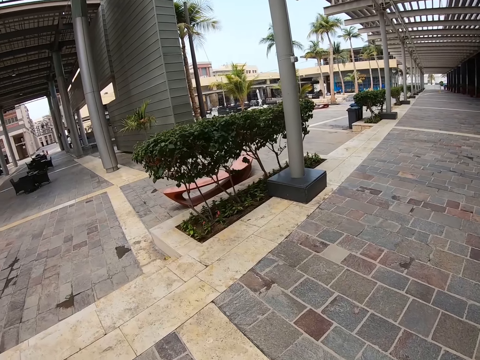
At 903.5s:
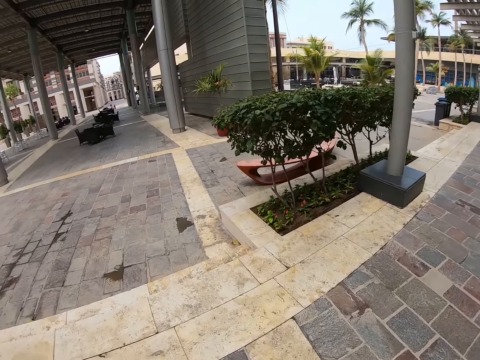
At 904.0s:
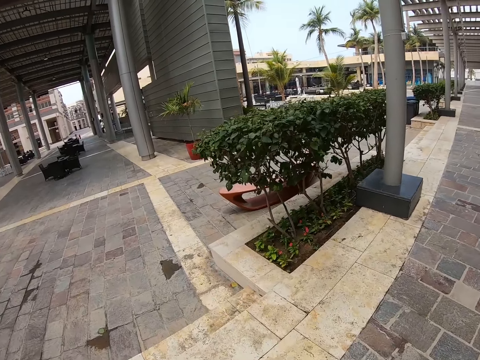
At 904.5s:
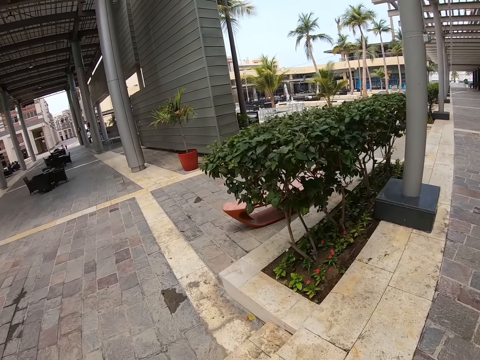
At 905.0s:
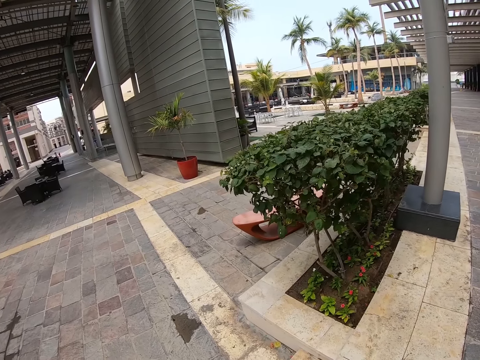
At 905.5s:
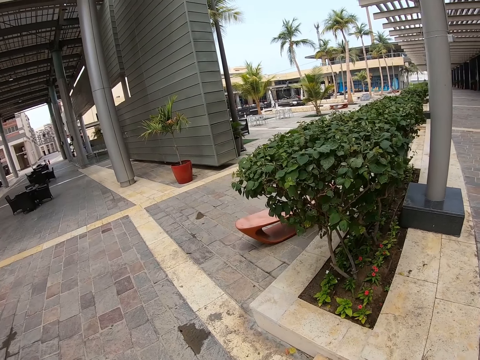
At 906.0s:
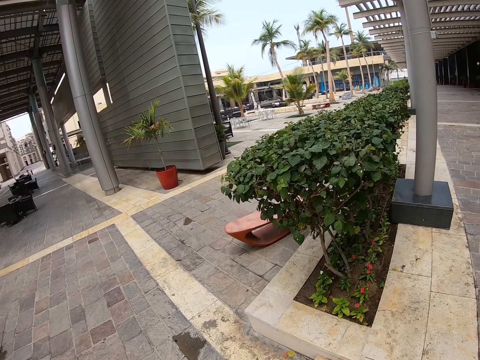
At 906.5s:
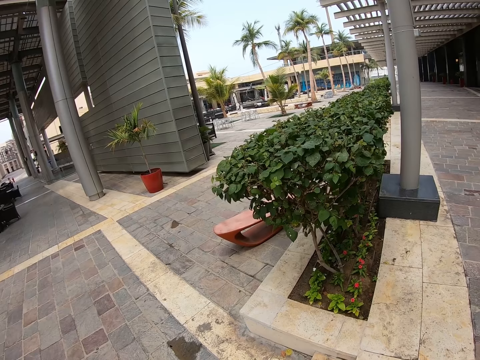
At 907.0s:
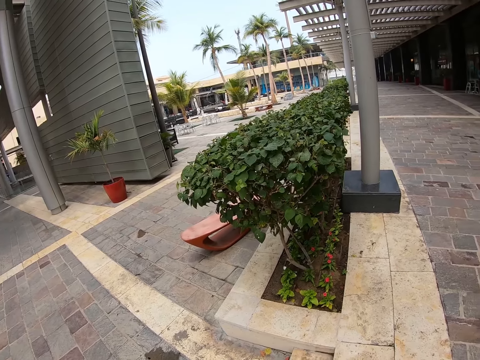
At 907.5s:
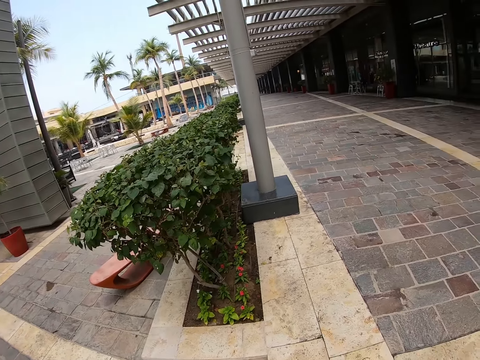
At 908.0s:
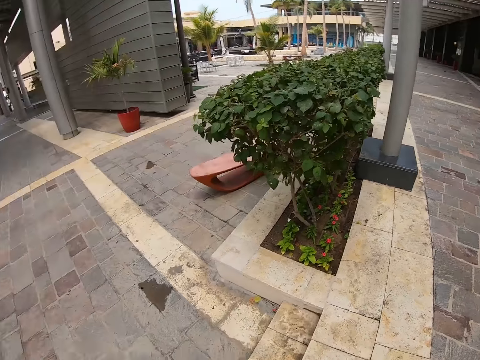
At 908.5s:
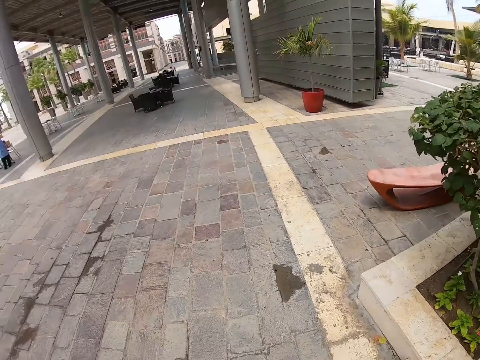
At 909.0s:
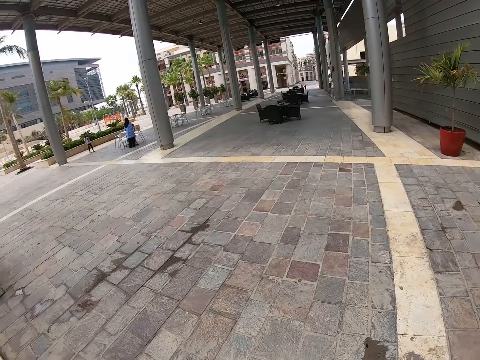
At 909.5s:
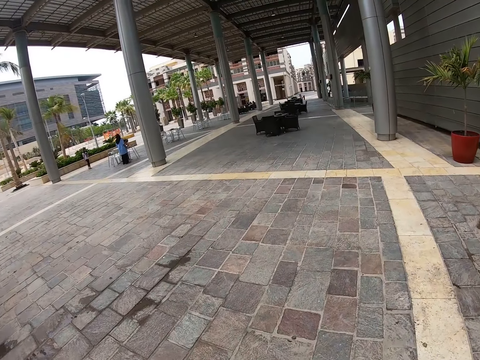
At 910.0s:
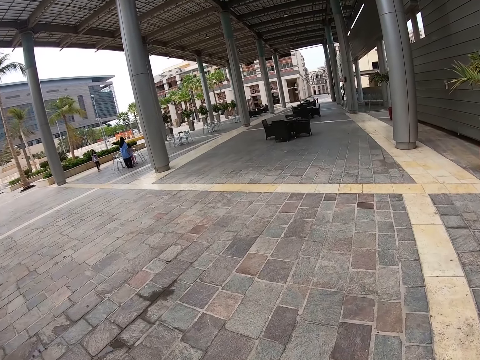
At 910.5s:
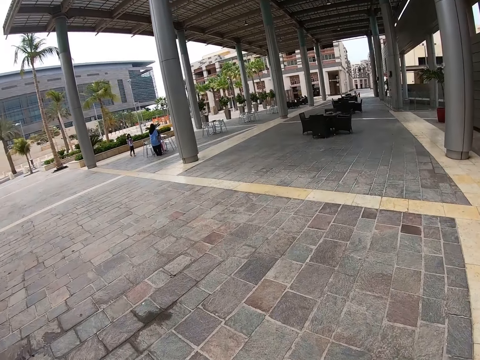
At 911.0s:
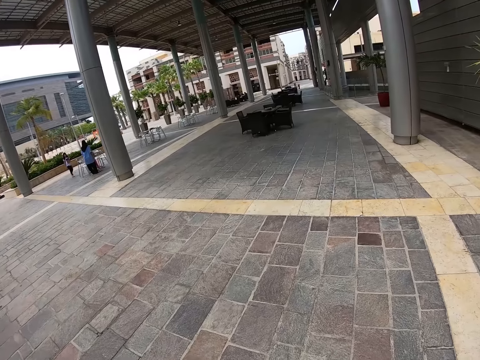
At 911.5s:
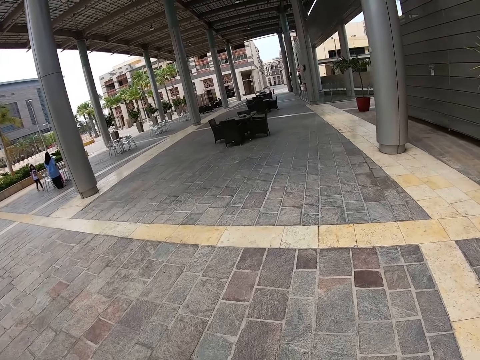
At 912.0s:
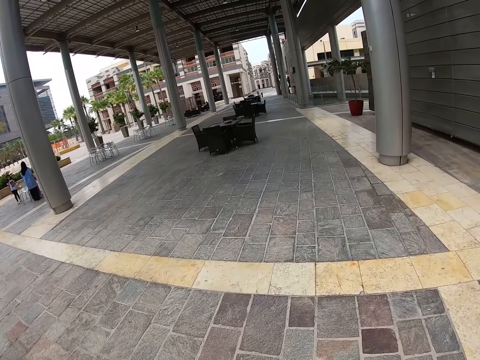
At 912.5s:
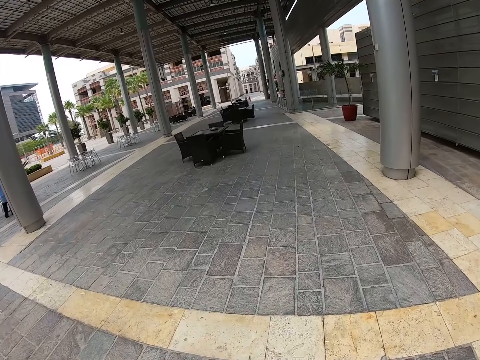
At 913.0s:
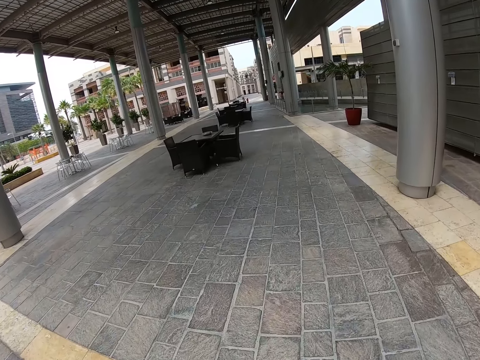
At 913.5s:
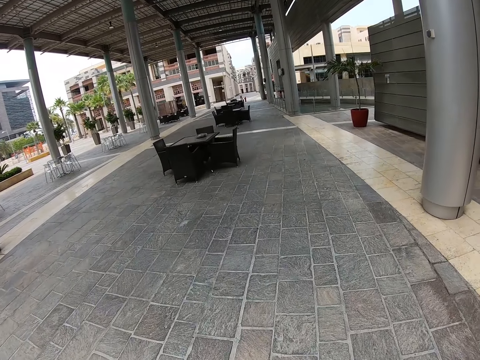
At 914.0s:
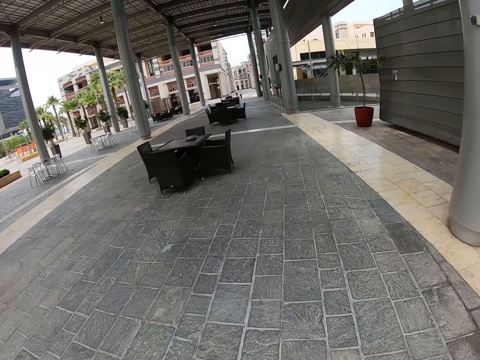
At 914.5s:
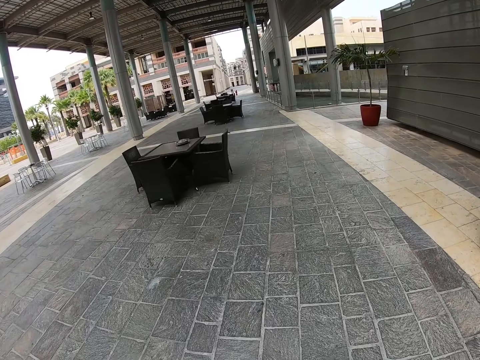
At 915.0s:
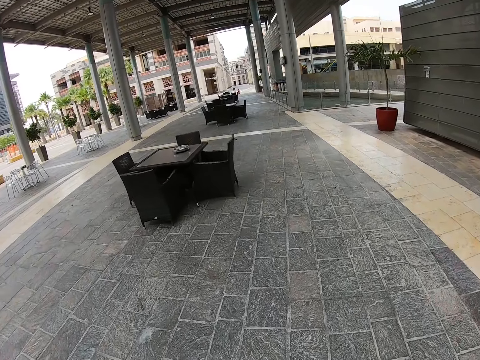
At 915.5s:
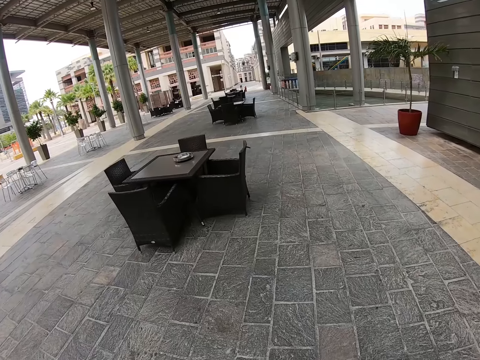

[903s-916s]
The camera wearer stops walking. They look around. They walk on the pavement.

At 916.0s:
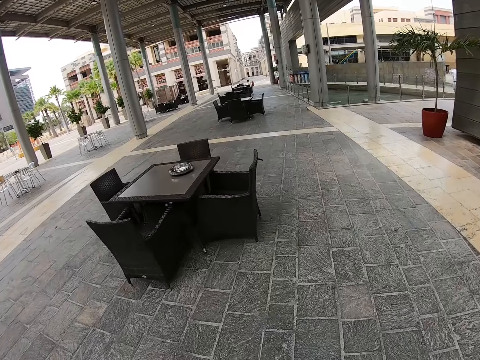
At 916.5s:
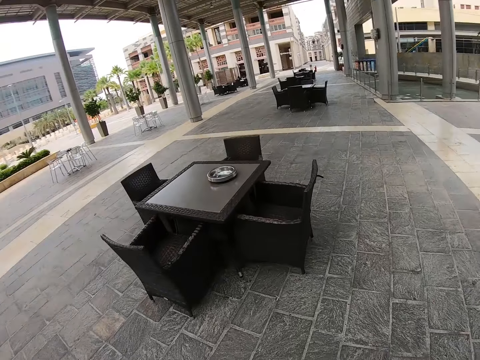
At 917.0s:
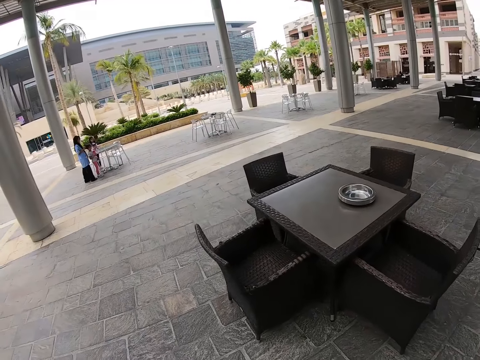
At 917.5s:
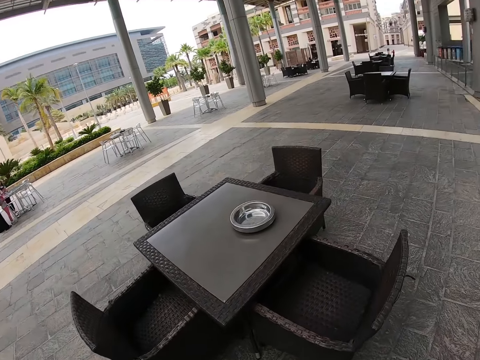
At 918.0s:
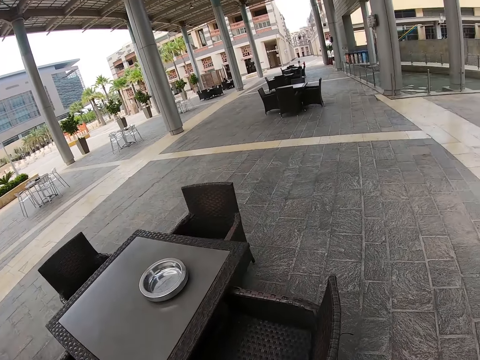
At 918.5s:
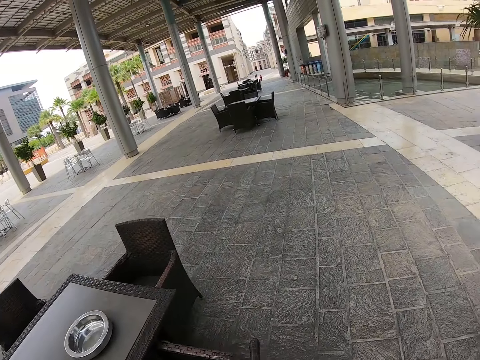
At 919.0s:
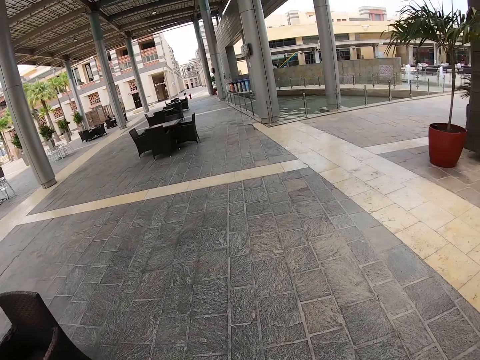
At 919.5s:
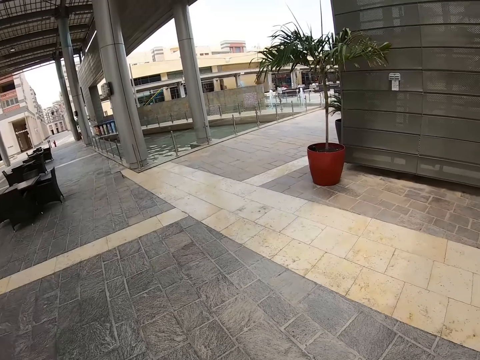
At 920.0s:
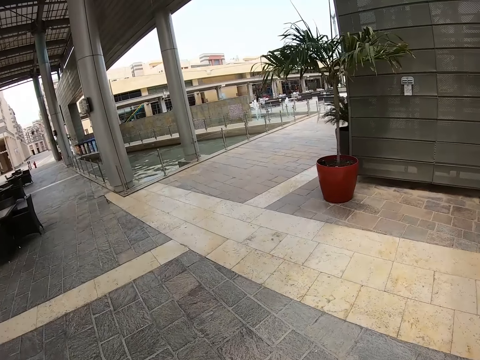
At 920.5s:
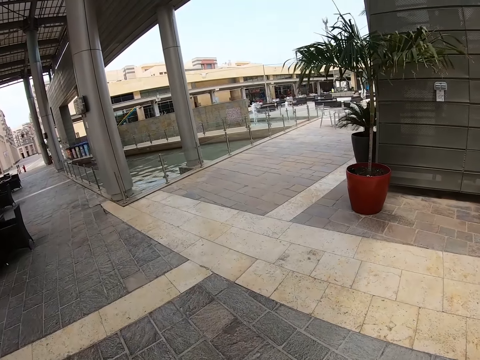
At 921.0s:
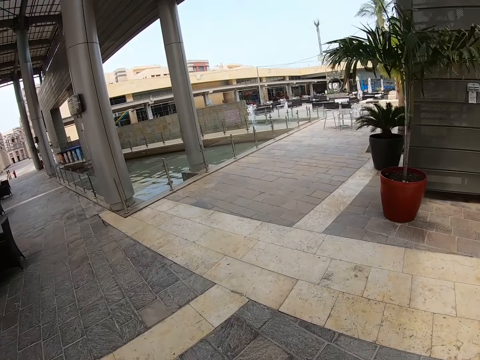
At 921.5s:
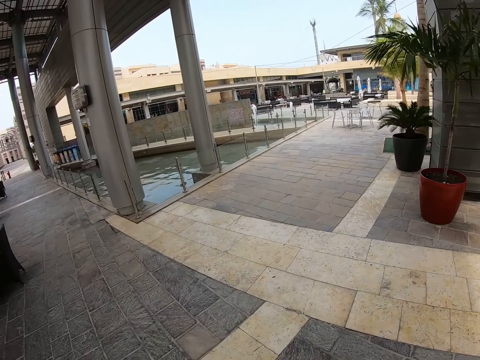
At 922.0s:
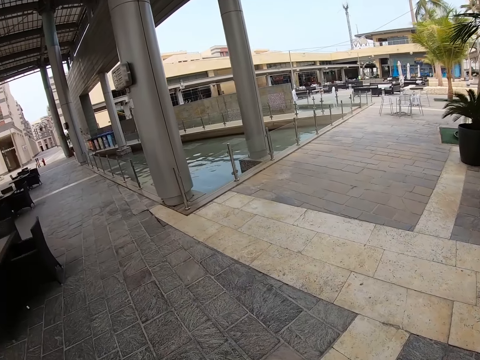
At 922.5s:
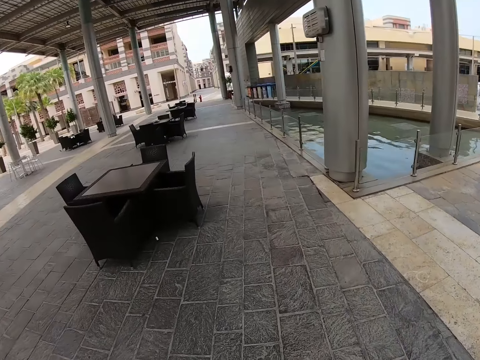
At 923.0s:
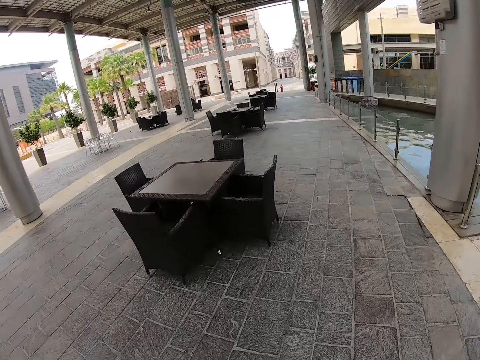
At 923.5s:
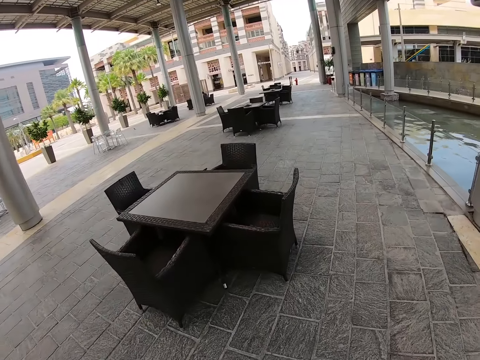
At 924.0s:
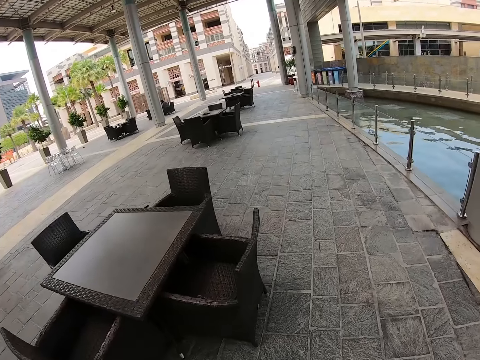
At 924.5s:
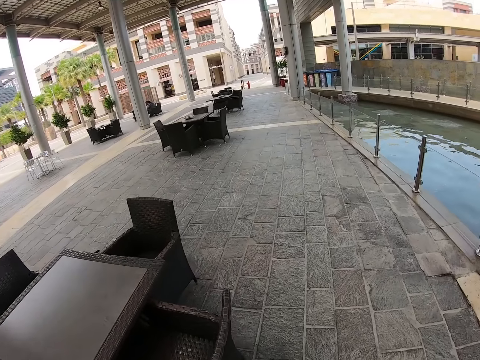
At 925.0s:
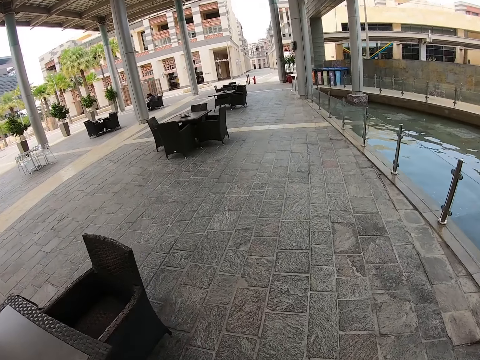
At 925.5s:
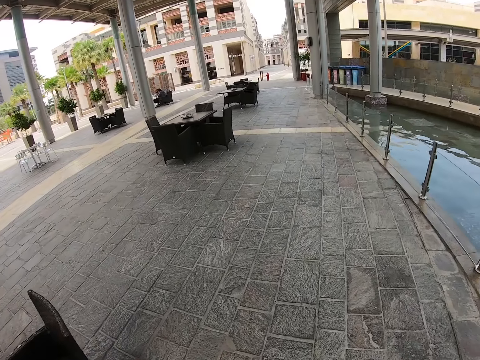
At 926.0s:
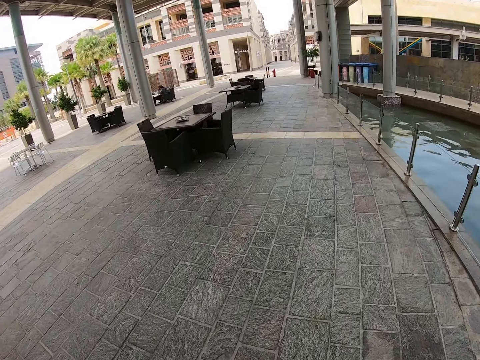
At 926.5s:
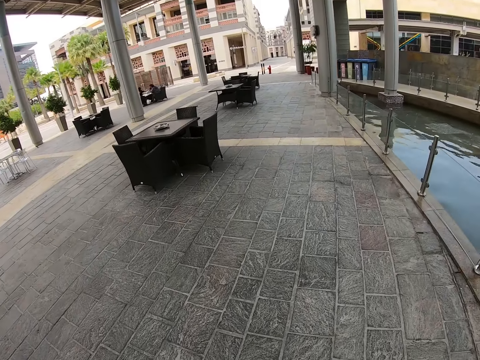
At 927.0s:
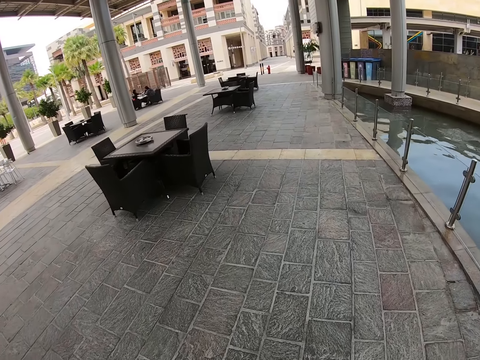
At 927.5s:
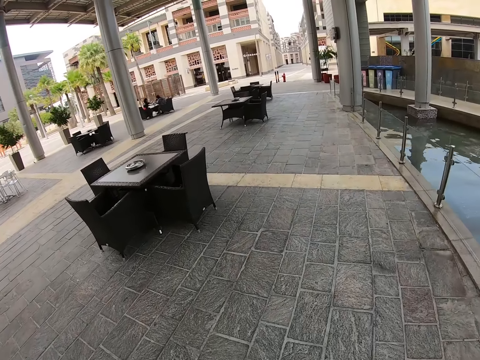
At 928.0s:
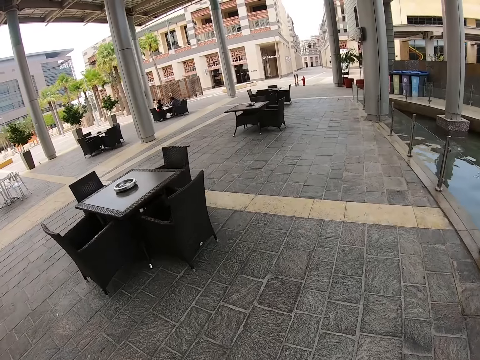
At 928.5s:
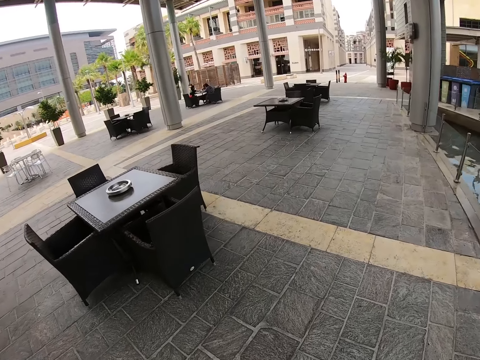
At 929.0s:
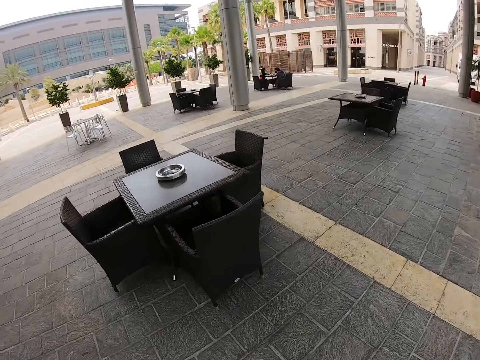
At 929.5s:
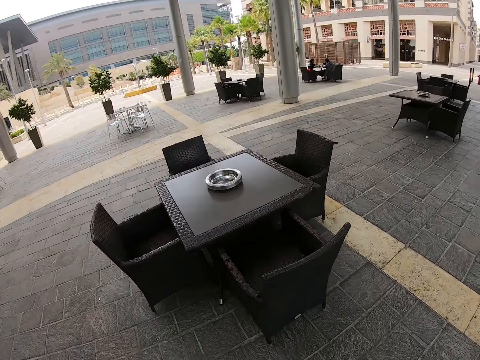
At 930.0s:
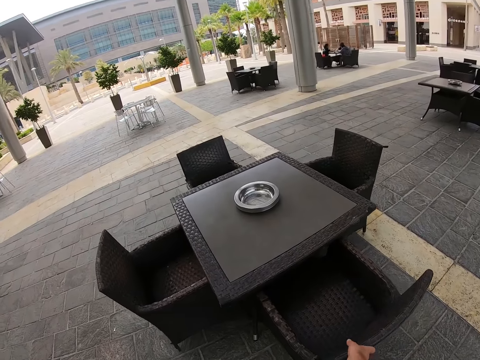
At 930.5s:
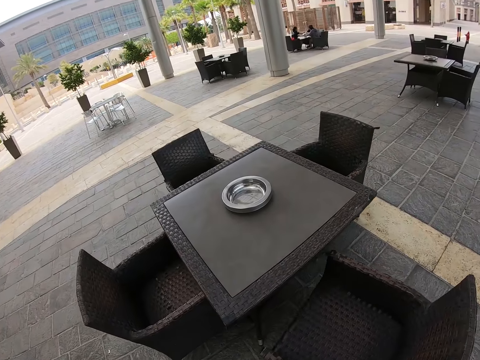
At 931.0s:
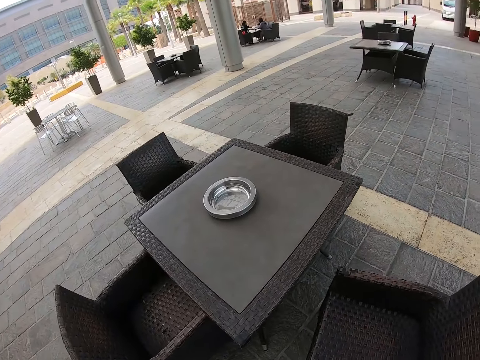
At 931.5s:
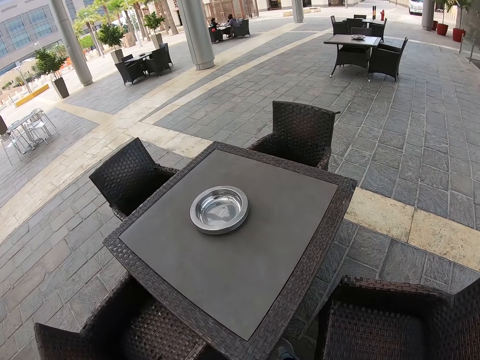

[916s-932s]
The camera wearer stops to pull a chair. They walk on the pavement. They look around. They walk on the pavement. They pull the chair.
